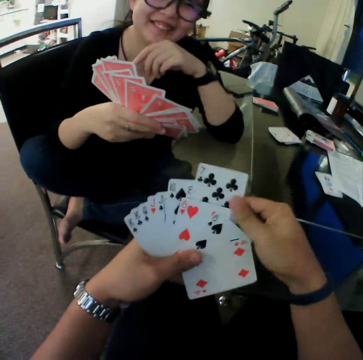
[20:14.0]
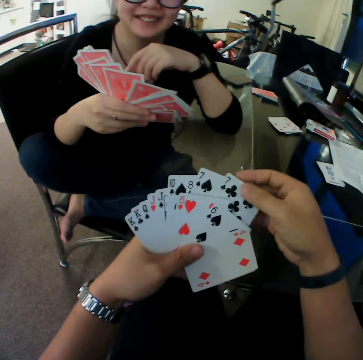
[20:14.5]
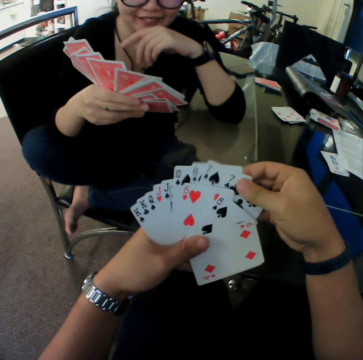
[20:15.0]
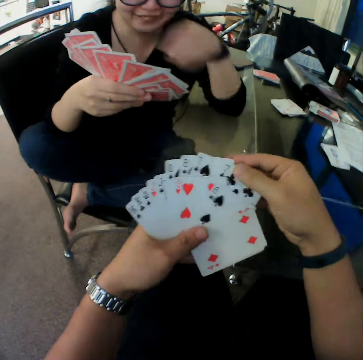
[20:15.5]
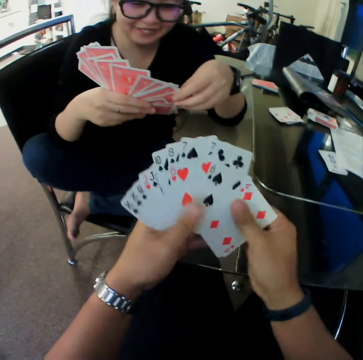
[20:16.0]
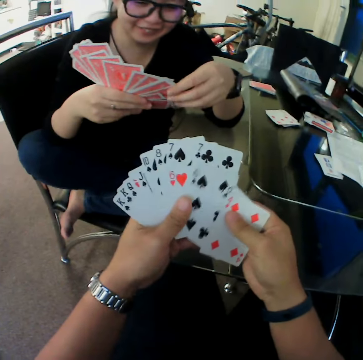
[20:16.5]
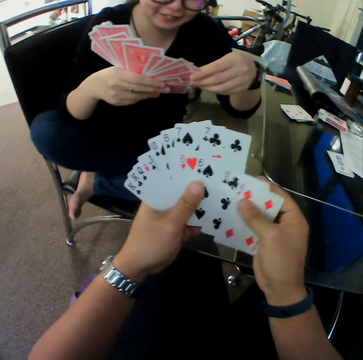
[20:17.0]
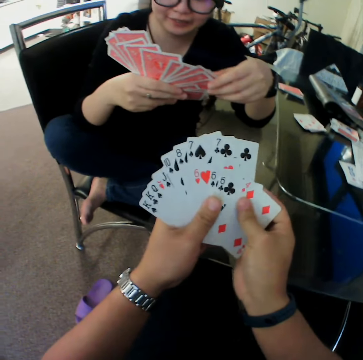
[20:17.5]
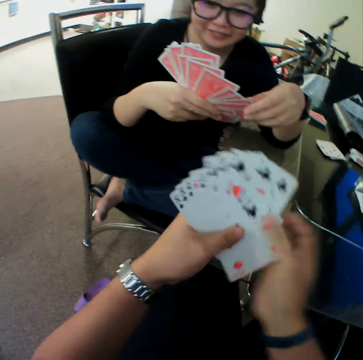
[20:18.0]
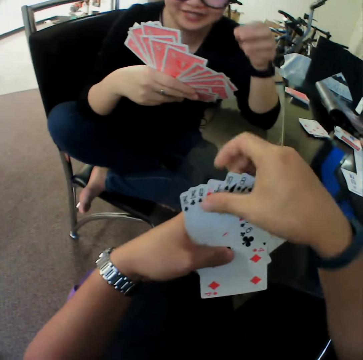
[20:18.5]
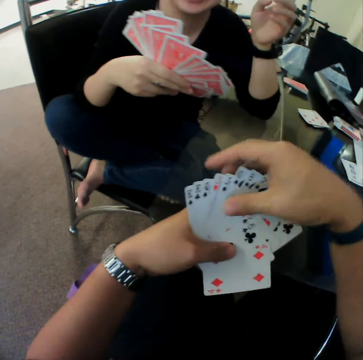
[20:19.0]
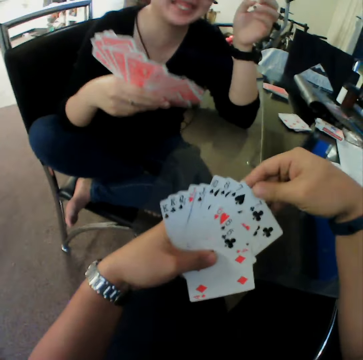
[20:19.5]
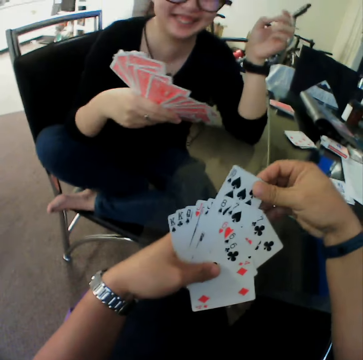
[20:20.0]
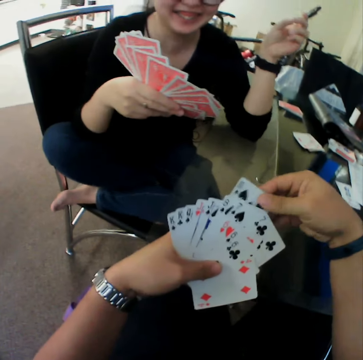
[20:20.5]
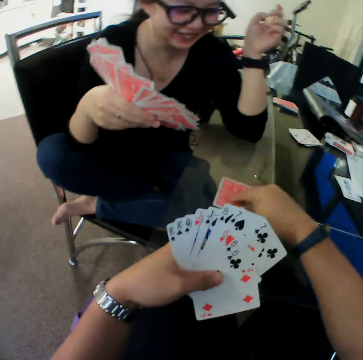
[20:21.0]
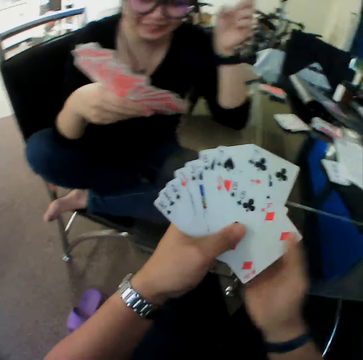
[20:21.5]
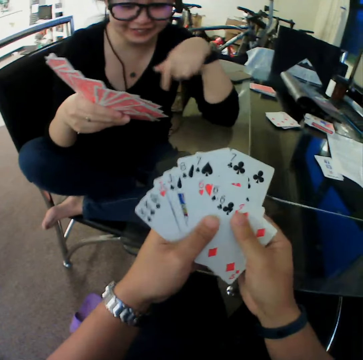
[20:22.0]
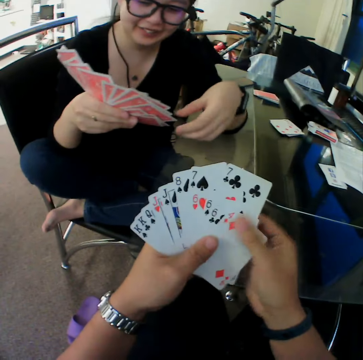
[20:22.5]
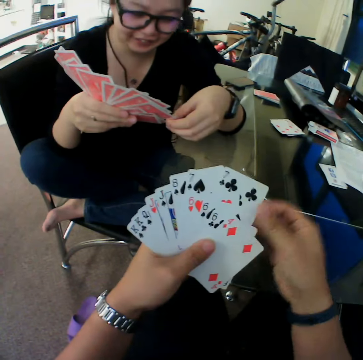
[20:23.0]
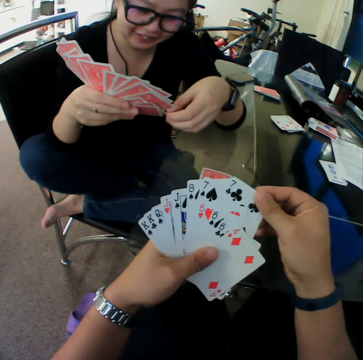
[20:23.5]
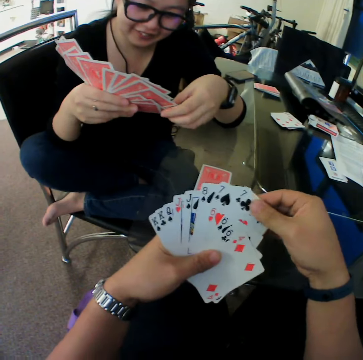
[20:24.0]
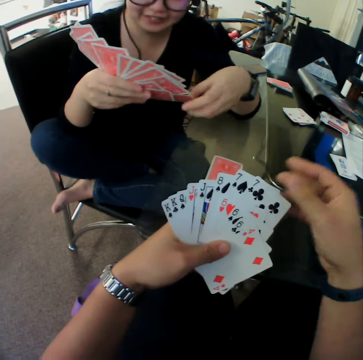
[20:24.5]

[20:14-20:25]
A woman arranges the cards. She interacts with the camera wearer. The camera wearer drops the card on the table with his right hand.

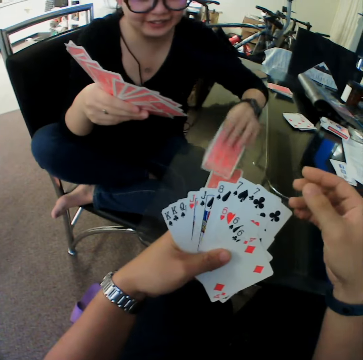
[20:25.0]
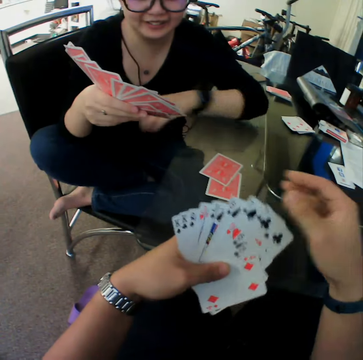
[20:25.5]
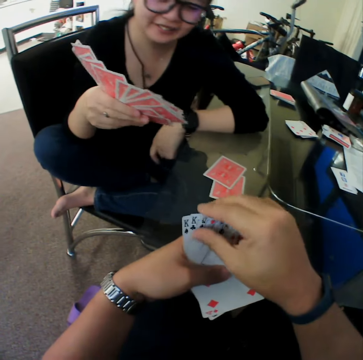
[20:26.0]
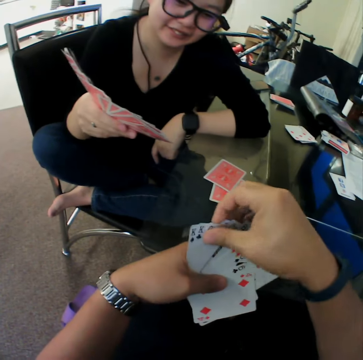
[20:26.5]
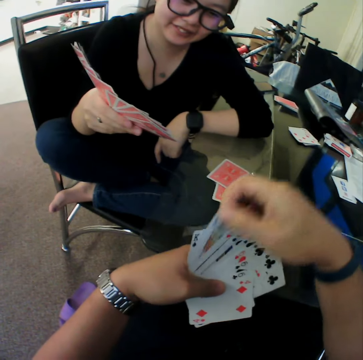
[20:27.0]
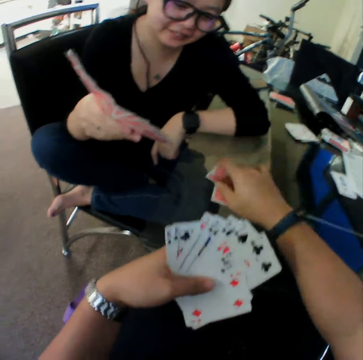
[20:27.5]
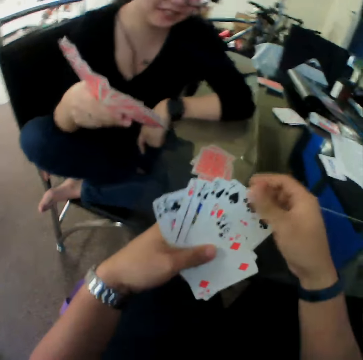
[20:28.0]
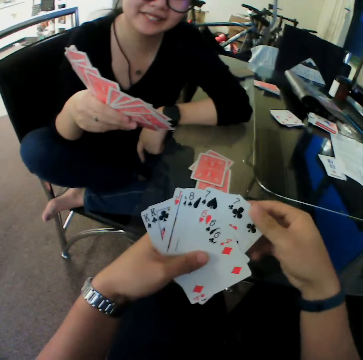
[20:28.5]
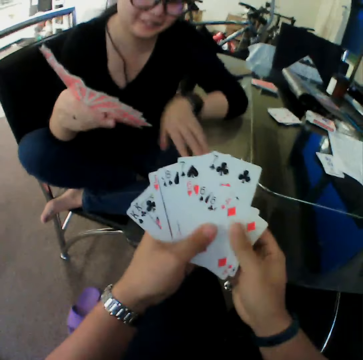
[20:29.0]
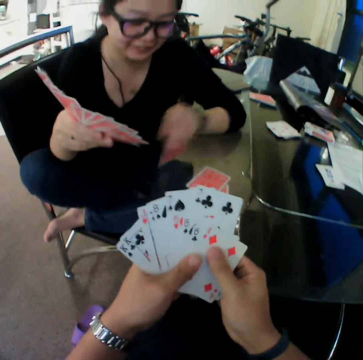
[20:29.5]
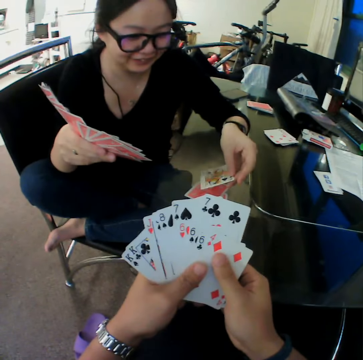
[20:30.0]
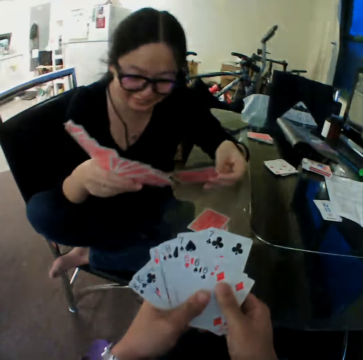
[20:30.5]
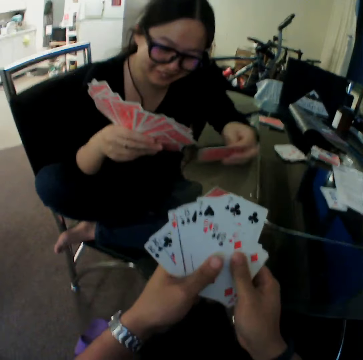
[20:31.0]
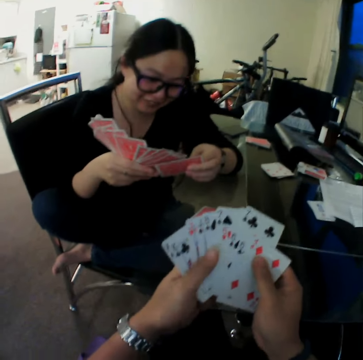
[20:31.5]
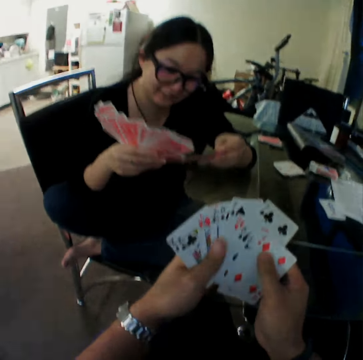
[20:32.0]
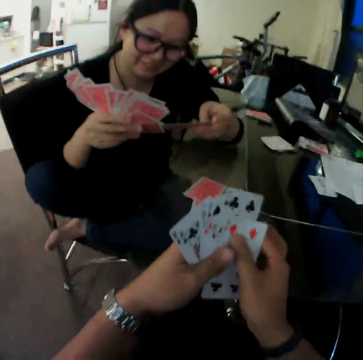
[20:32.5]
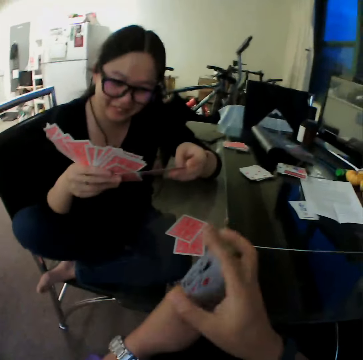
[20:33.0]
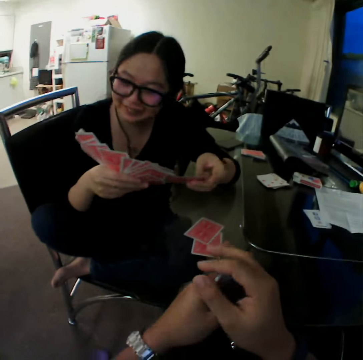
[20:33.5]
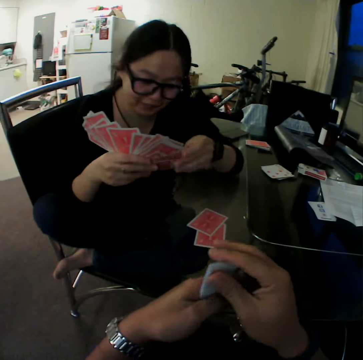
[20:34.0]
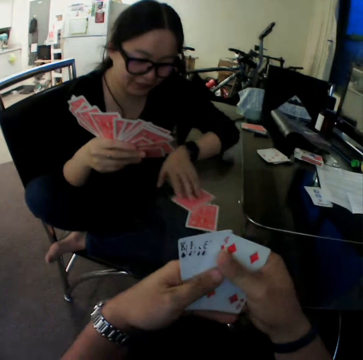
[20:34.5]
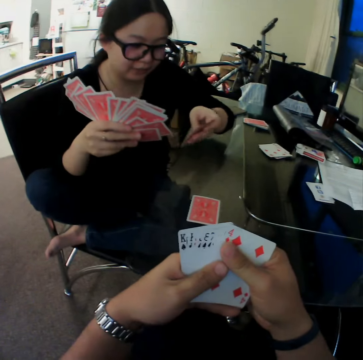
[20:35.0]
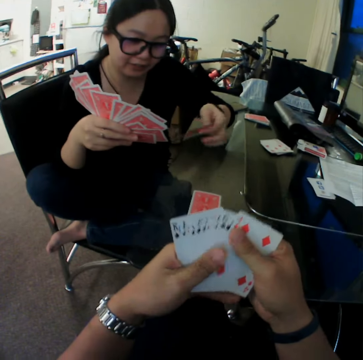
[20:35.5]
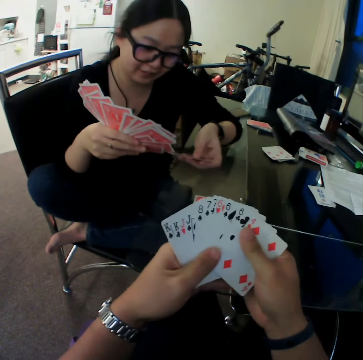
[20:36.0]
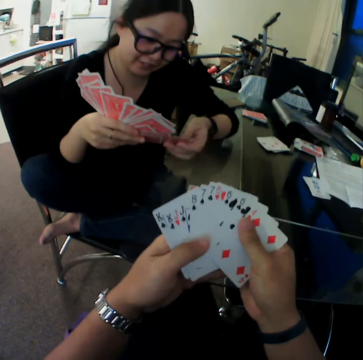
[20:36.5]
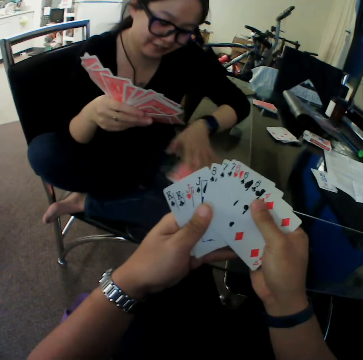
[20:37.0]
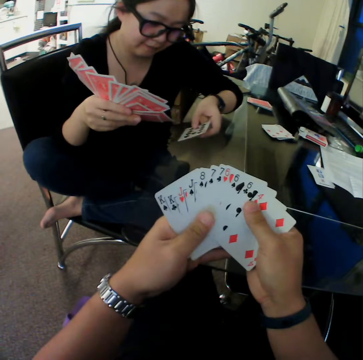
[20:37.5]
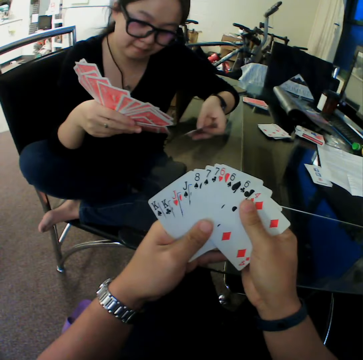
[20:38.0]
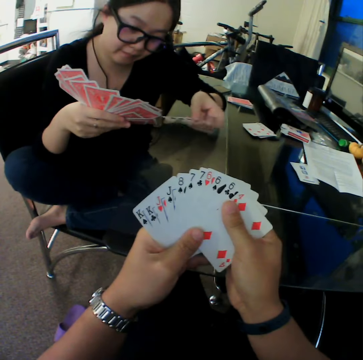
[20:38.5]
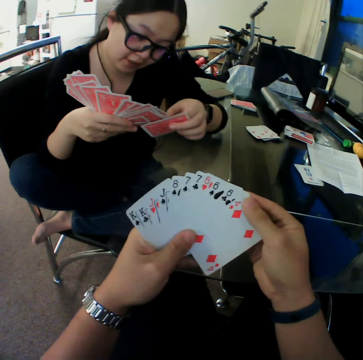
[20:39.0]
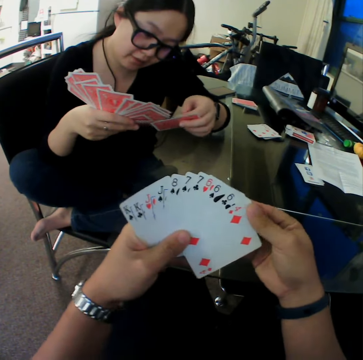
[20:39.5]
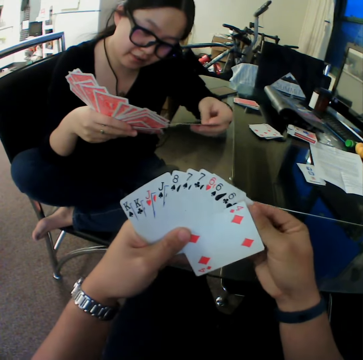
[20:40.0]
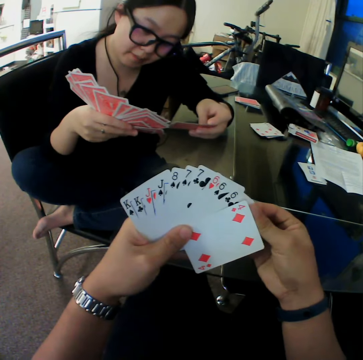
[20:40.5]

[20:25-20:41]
The woman drops the card on the table with her left hand. The camera wearer drops the card on the table with his right hand. The woman picks cards from the table with her left hand. She picks the card repeatedly.

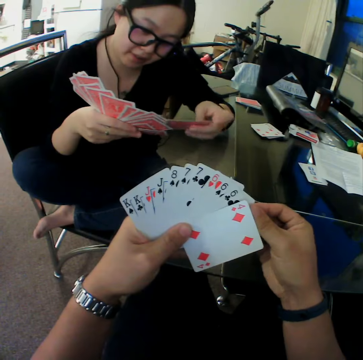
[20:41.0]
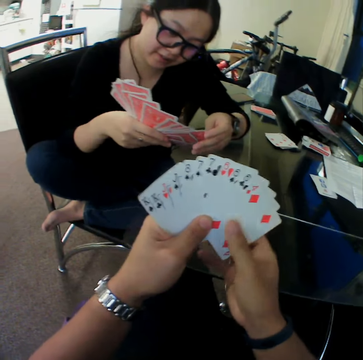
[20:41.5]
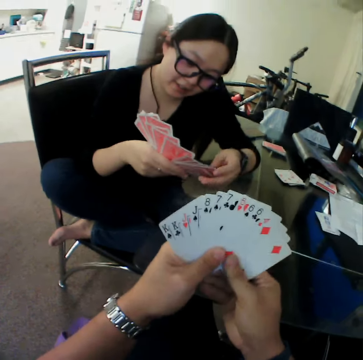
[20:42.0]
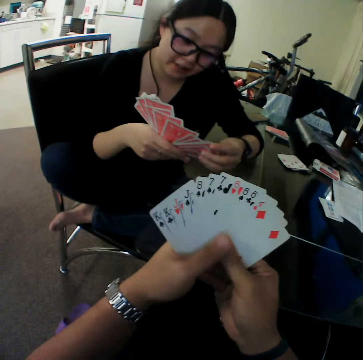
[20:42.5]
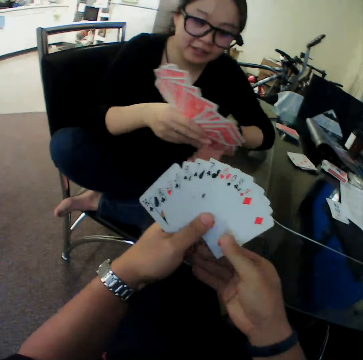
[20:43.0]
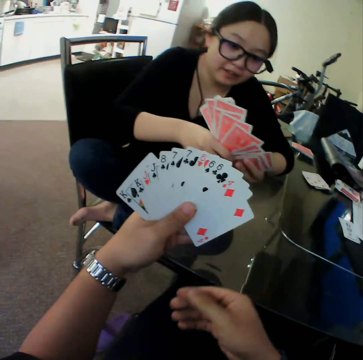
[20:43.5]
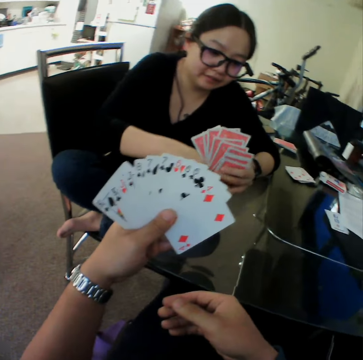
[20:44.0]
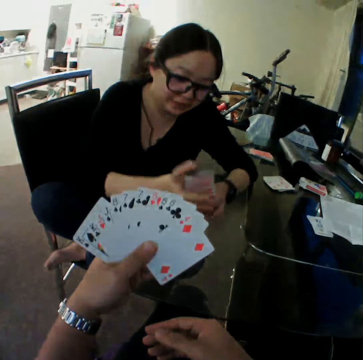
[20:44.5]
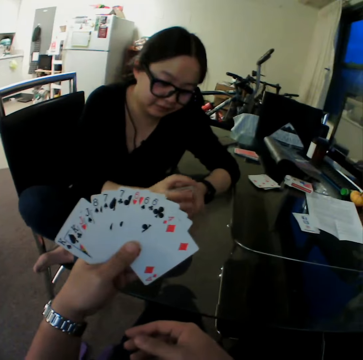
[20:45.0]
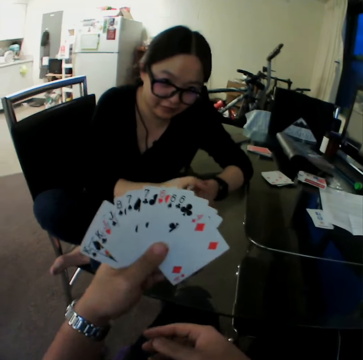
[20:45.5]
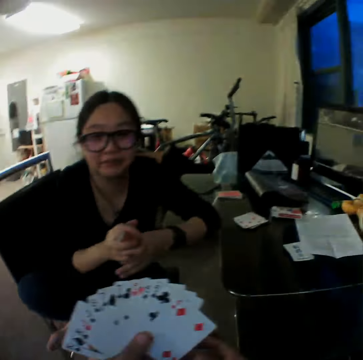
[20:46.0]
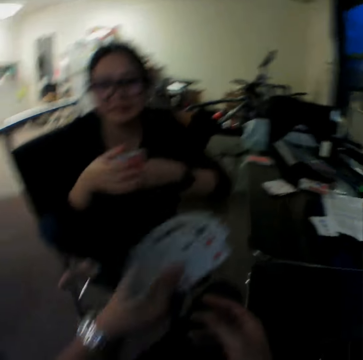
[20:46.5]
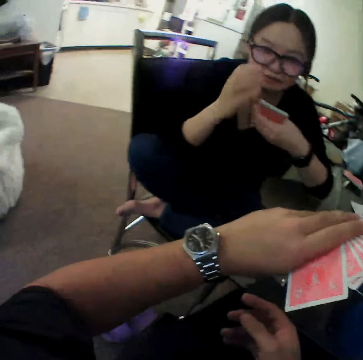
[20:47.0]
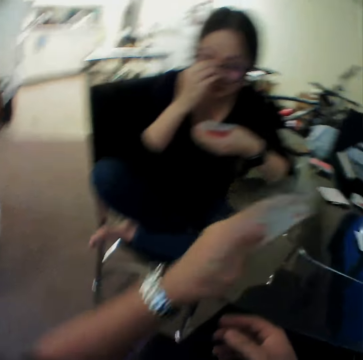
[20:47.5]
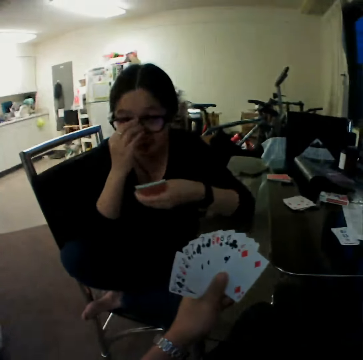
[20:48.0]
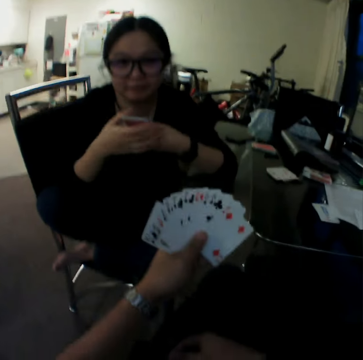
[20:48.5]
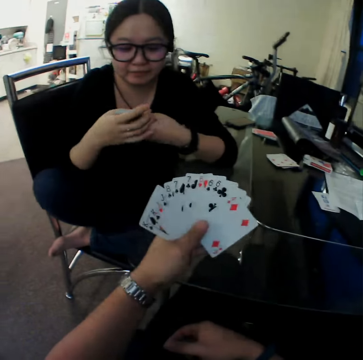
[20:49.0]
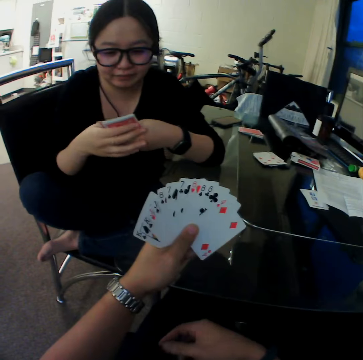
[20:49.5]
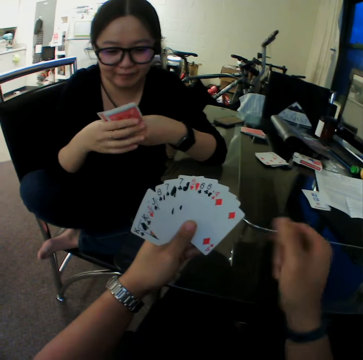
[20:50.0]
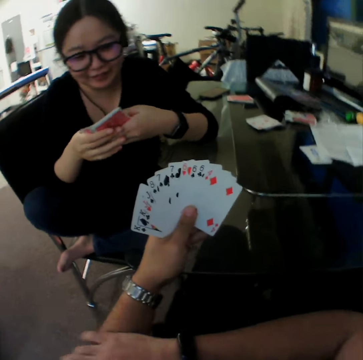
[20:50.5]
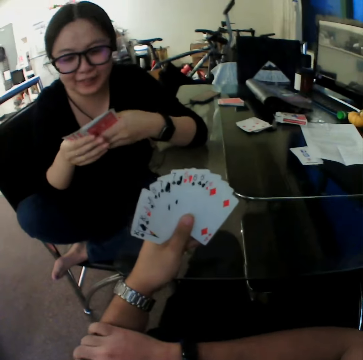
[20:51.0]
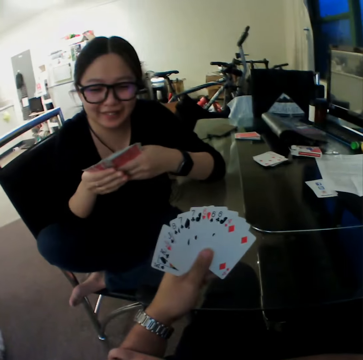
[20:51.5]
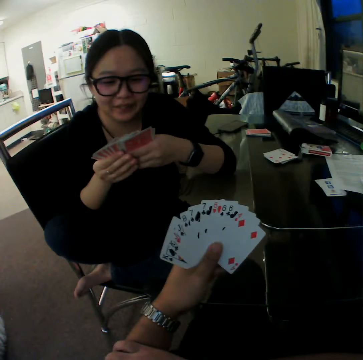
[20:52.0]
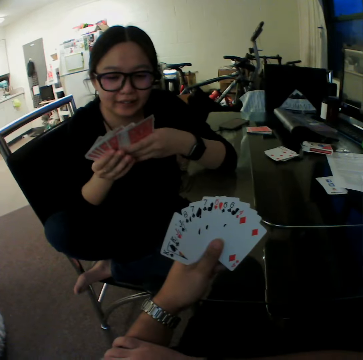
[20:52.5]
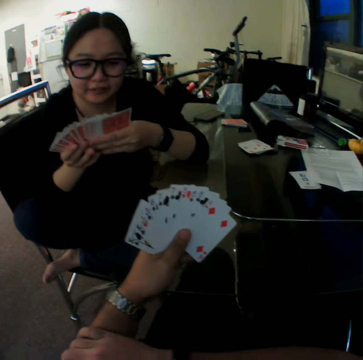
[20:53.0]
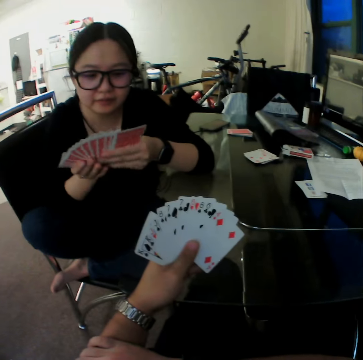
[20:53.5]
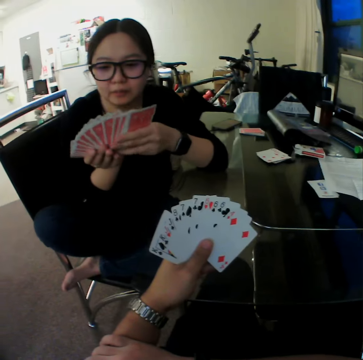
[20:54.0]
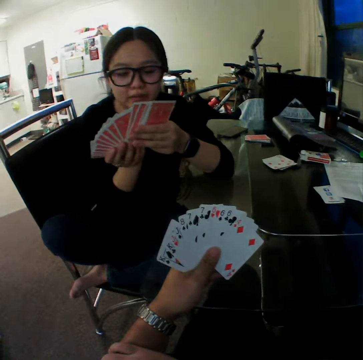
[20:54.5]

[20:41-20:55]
A woman arranges the cards. The woman hits the cards in her hands on the table. The woman converses with the camera wearer. The woman looks through the cards.
